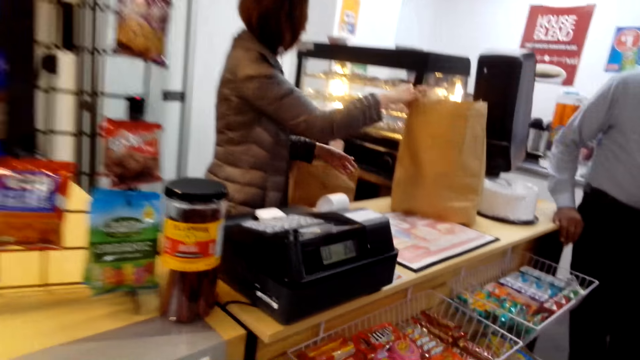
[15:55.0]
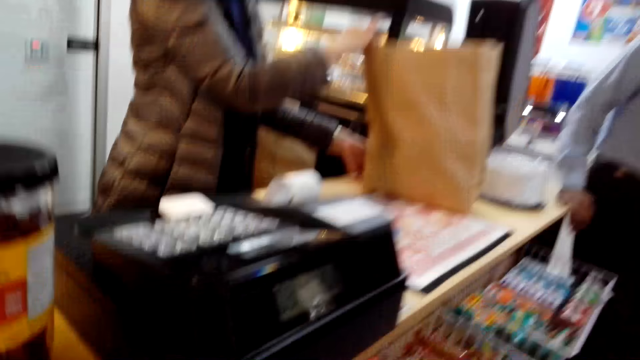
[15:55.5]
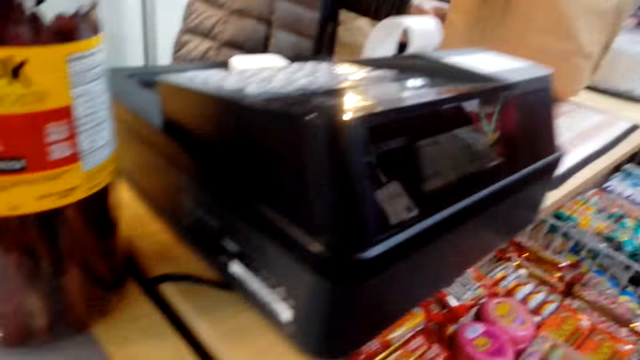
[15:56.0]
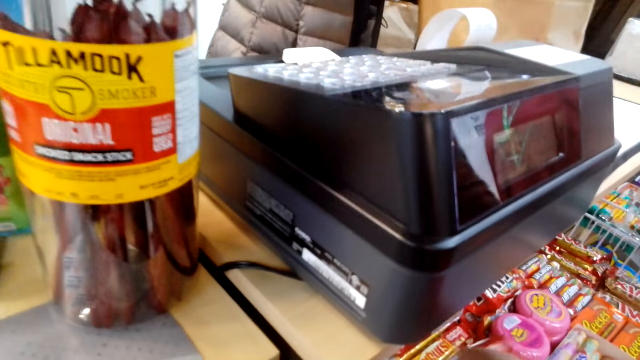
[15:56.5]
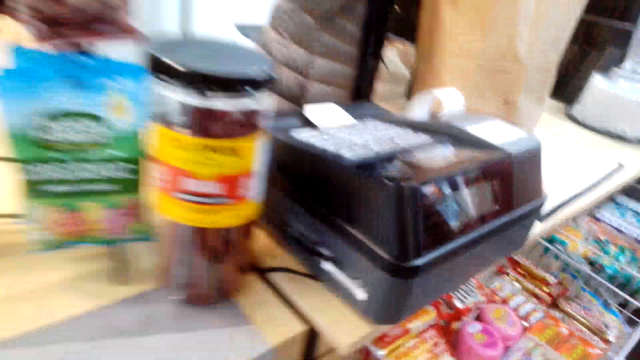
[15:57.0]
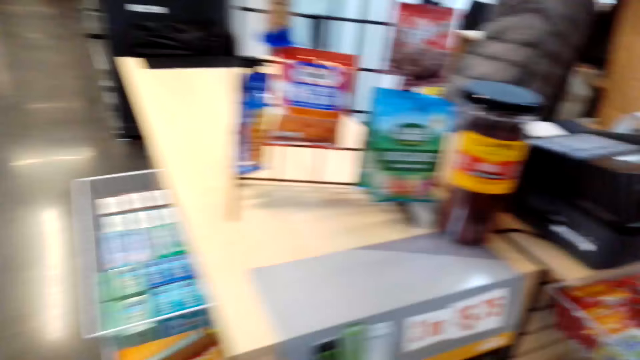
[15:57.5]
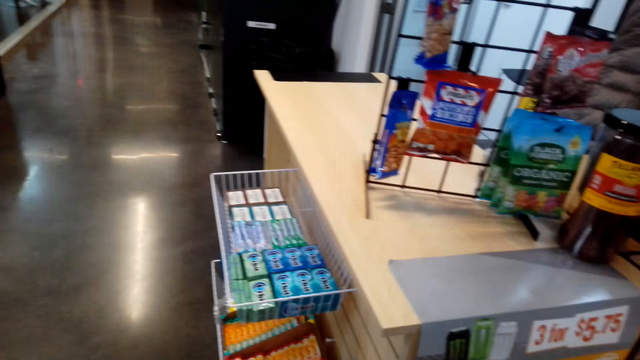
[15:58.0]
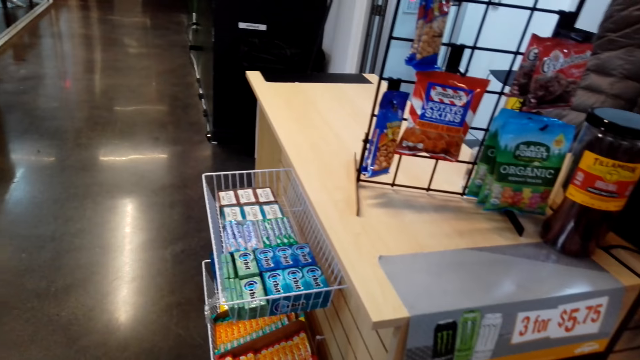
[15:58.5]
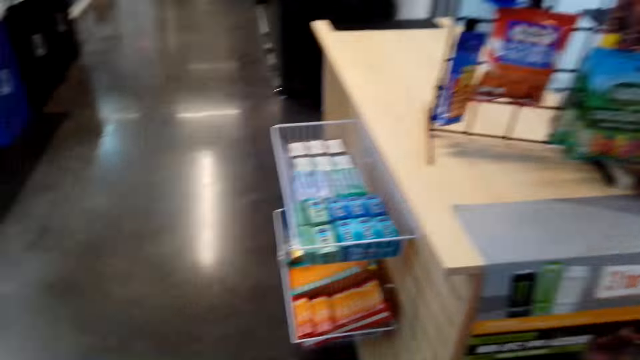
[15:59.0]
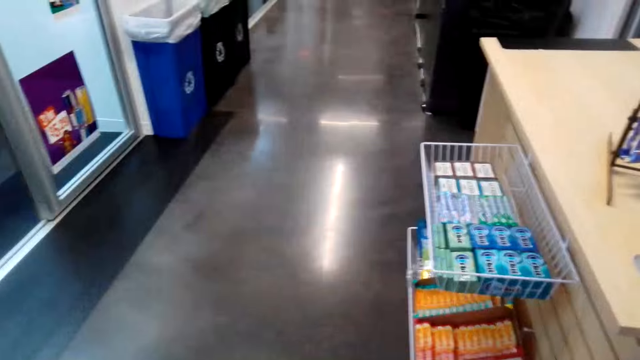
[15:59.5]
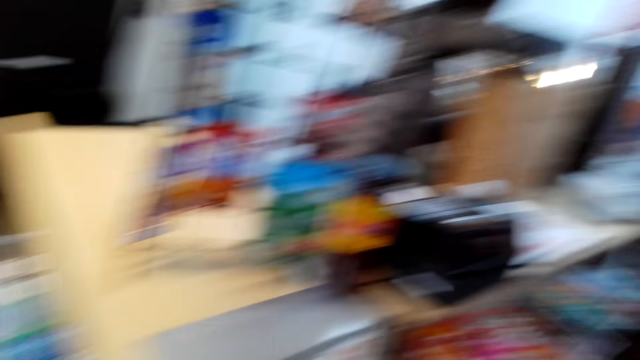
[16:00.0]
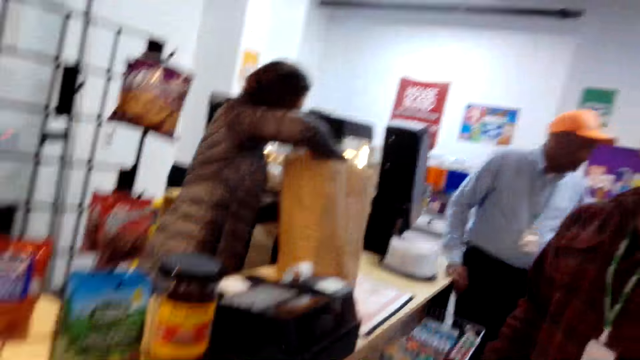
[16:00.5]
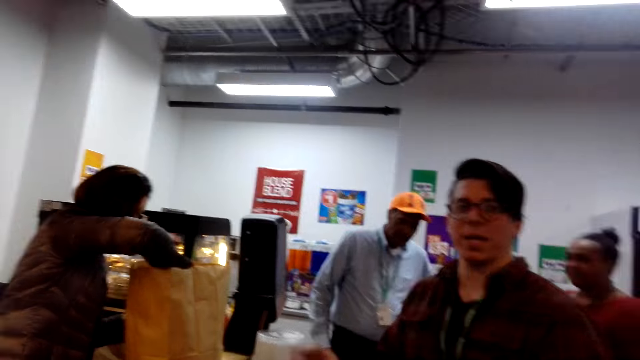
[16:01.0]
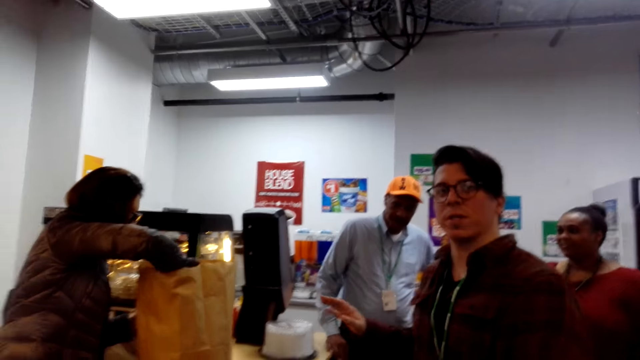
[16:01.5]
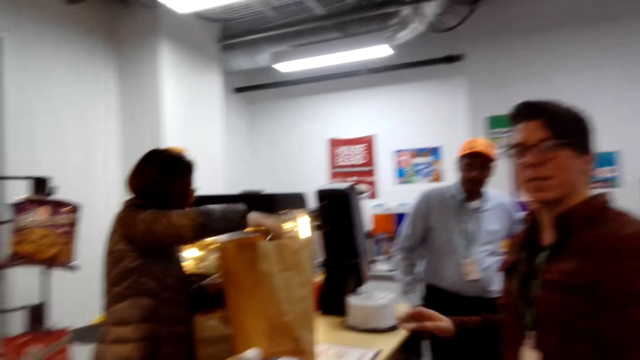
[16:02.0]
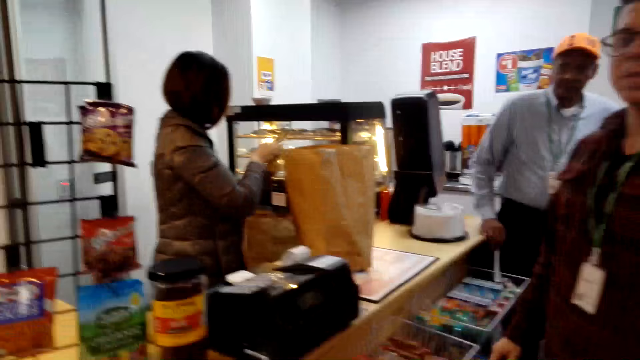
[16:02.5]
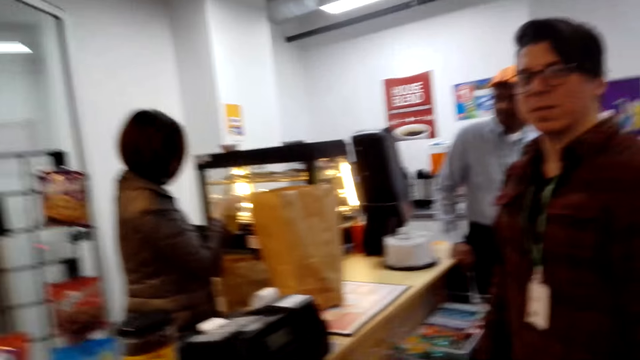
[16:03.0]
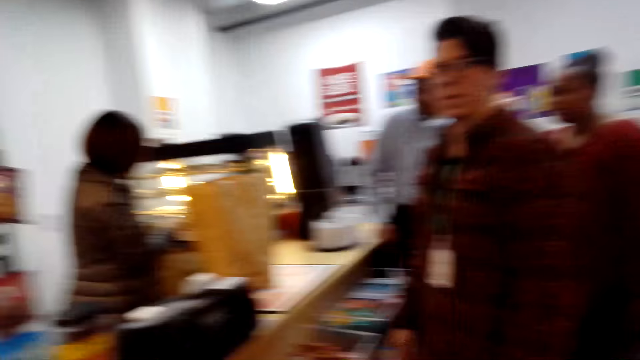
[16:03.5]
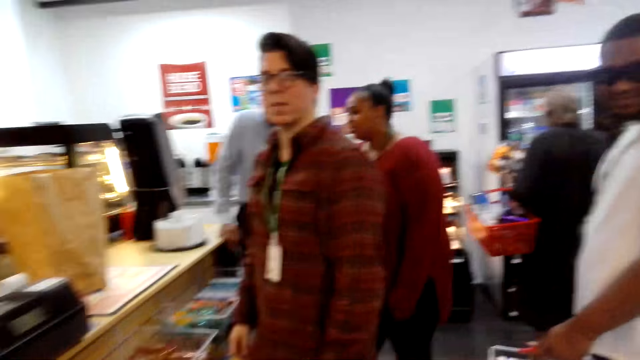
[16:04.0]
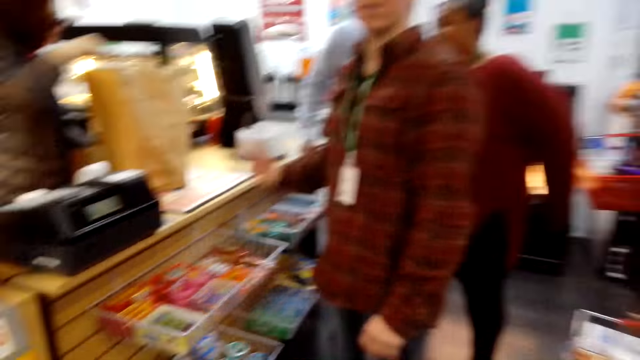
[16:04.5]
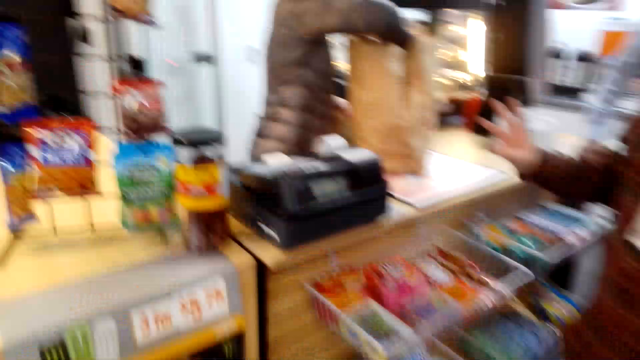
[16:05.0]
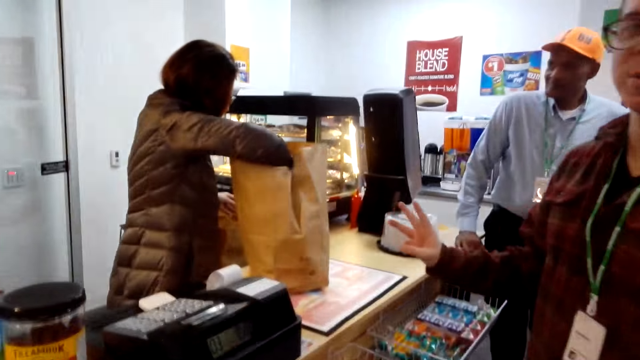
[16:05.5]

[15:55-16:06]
The camera wearer picks up something. They look around. Someone is talking to the camera wearer.

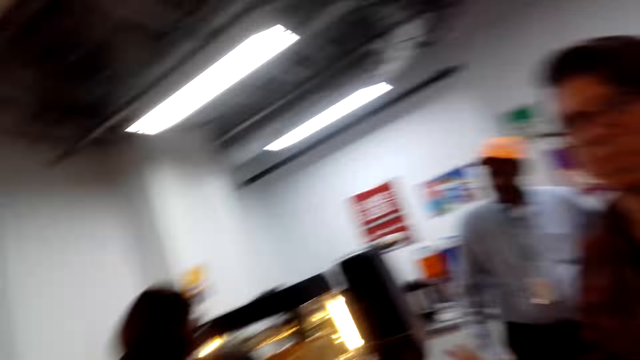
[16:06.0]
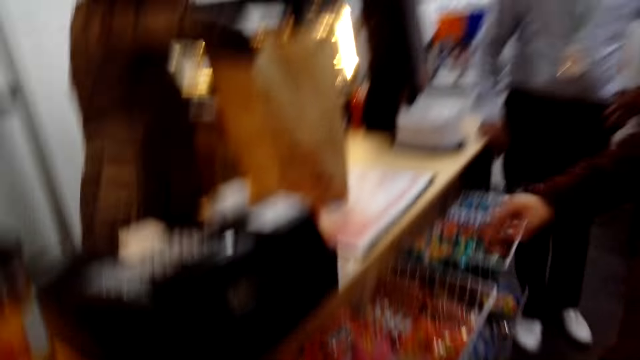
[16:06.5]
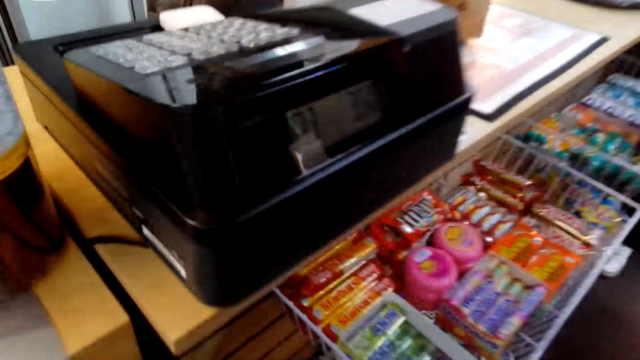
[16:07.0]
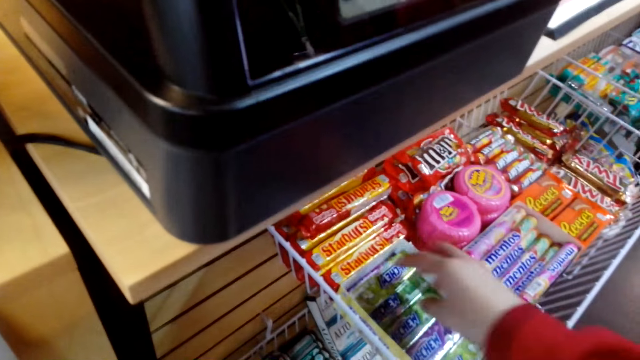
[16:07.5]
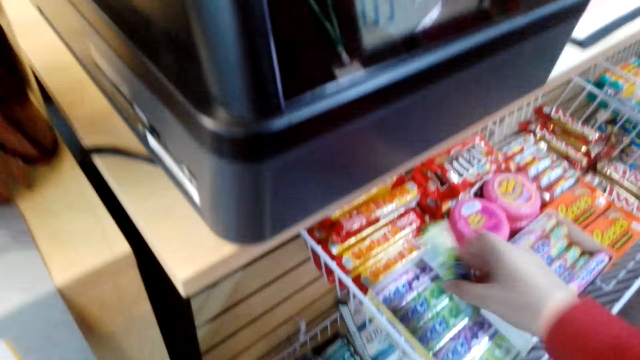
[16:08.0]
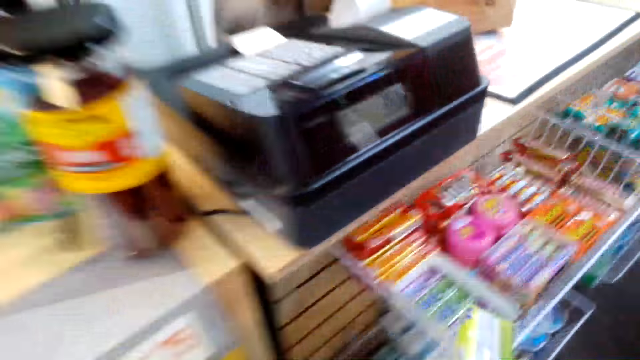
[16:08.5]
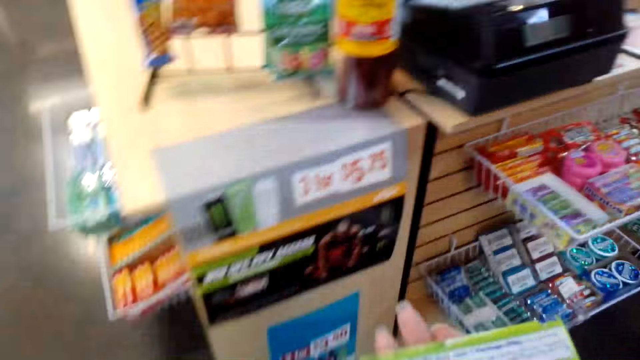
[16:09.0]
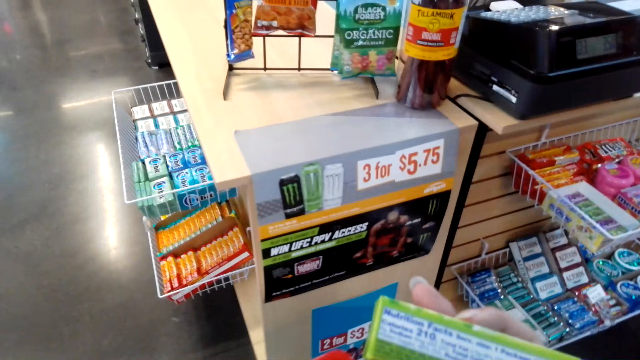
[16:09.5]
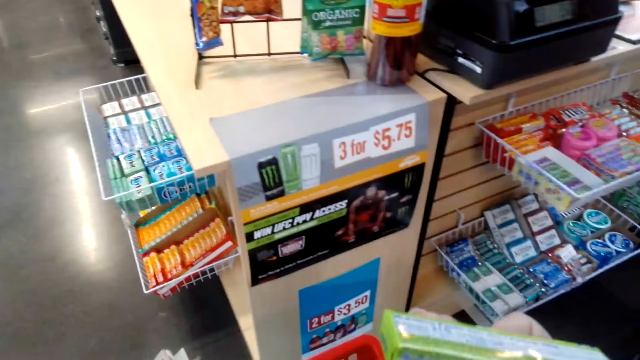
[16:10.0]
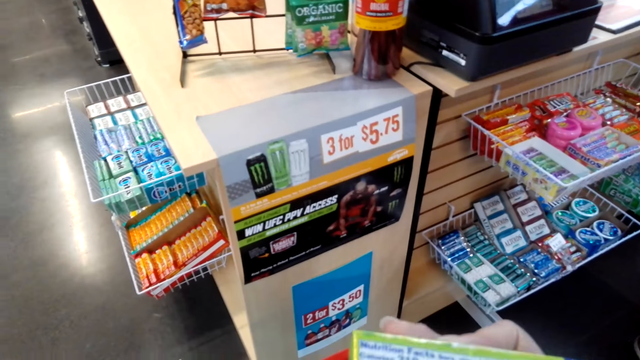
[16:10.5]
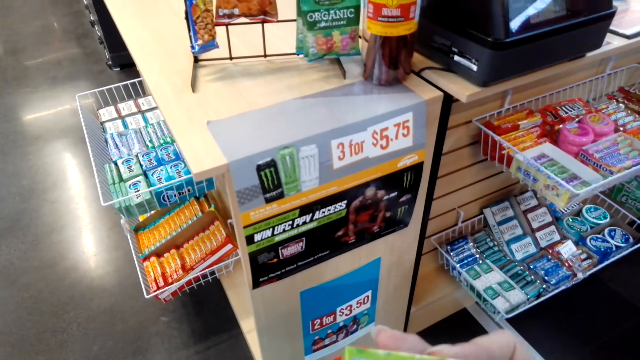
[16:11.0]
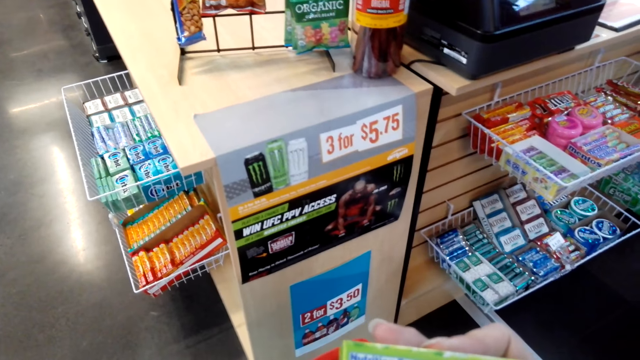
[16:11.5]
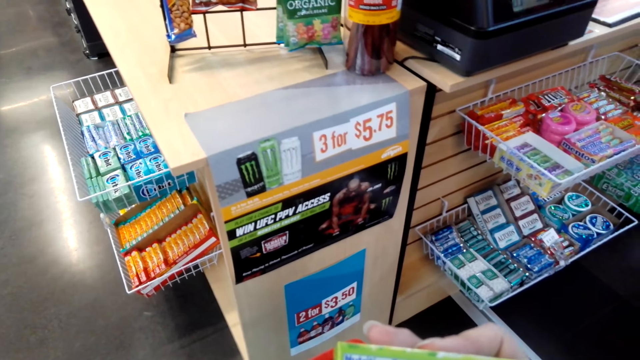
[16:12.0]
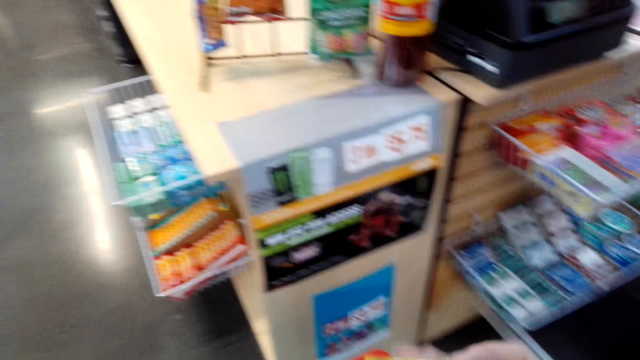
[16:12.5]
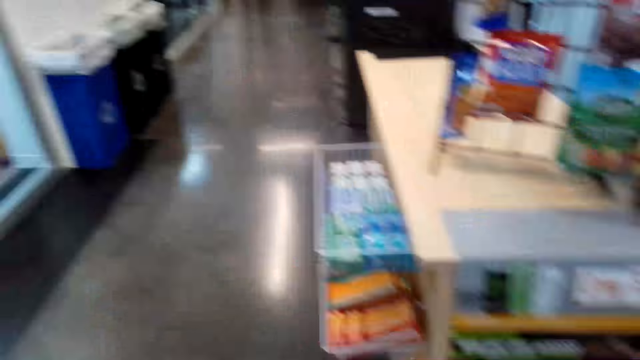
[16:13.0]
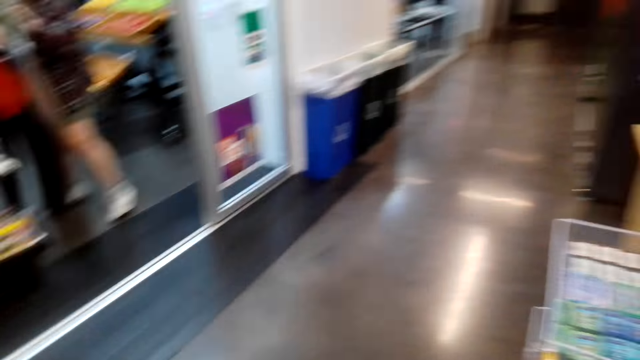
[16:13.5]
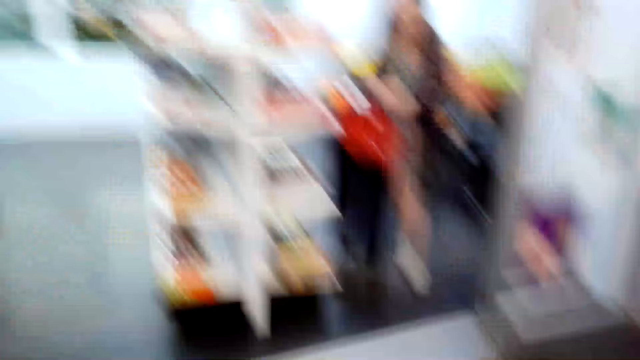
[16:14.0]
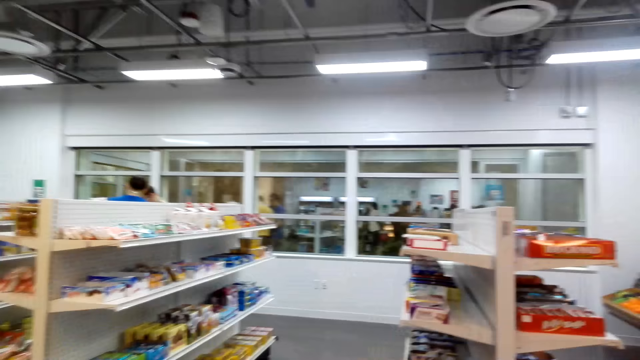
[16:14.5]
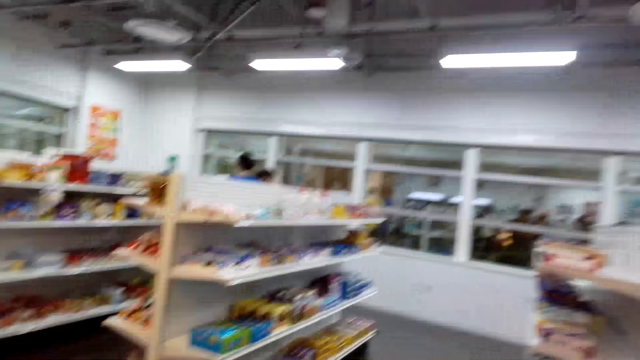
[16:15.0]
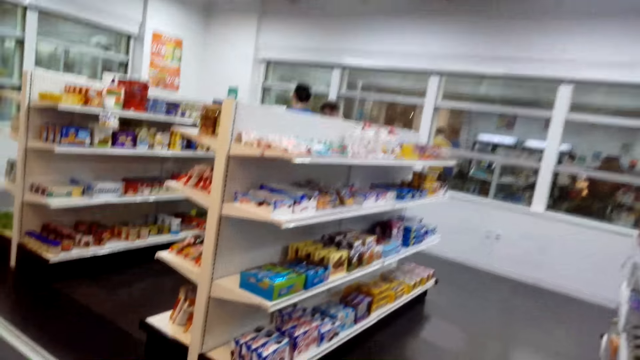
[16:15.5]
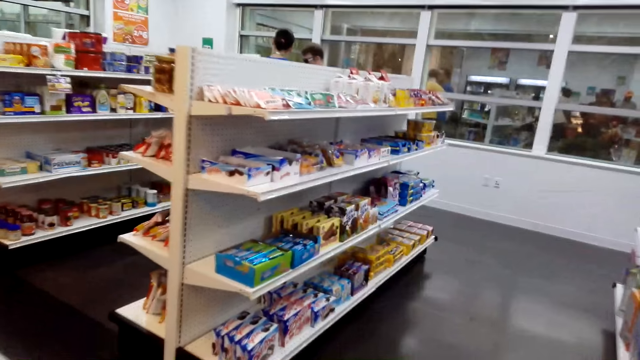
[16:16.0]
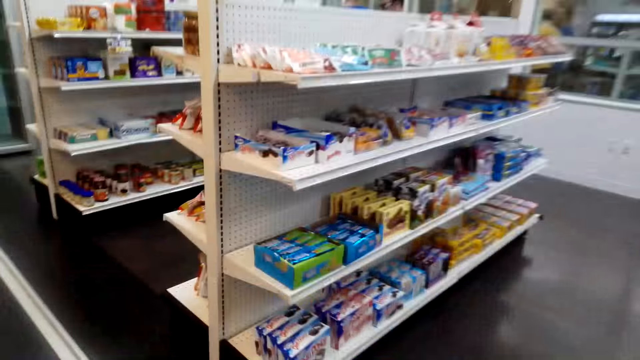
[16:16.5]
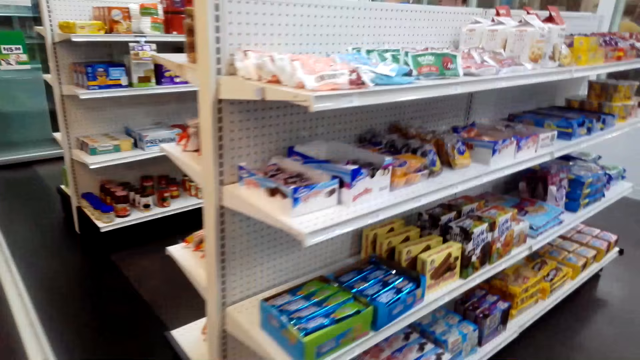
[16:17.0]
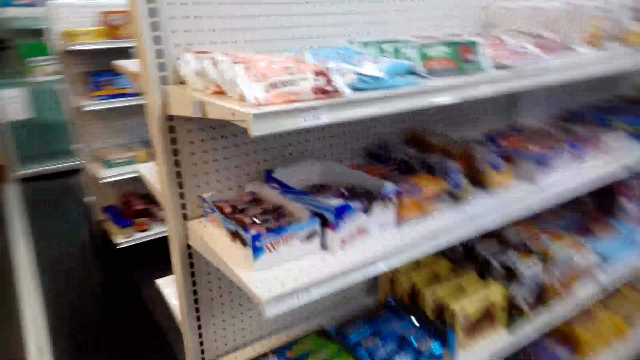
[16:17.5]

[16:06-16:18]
The camera wearer is picking up Orbit chewing gum. They look around. They walk around.
